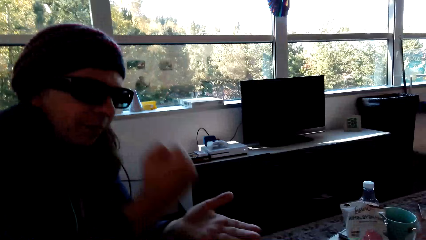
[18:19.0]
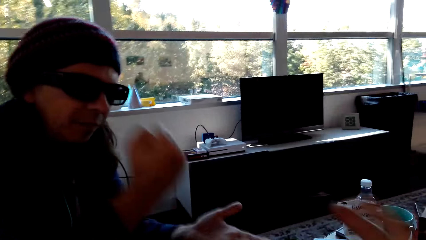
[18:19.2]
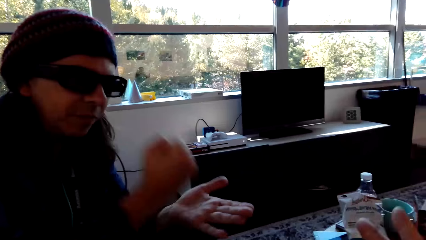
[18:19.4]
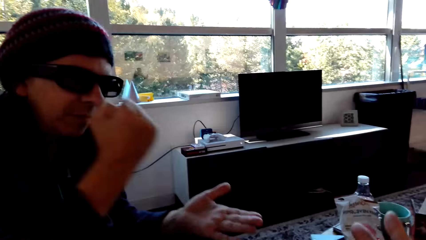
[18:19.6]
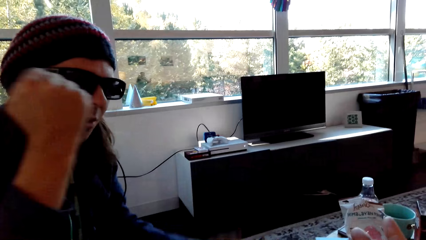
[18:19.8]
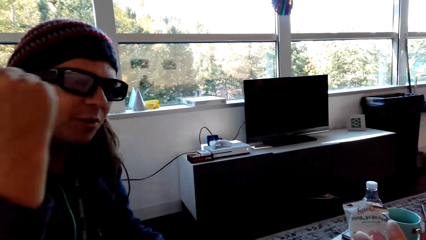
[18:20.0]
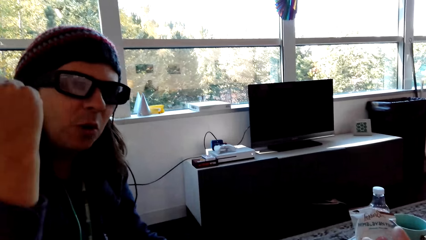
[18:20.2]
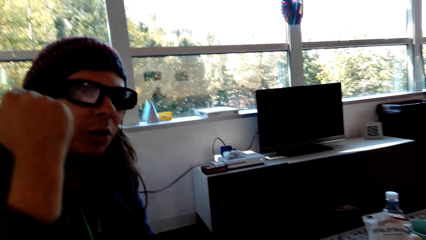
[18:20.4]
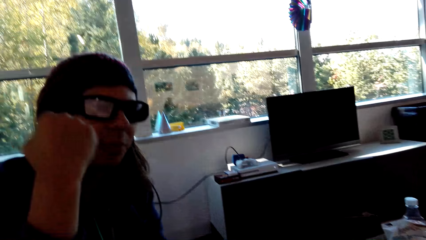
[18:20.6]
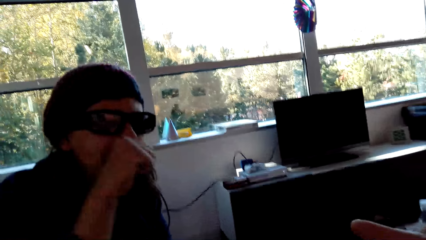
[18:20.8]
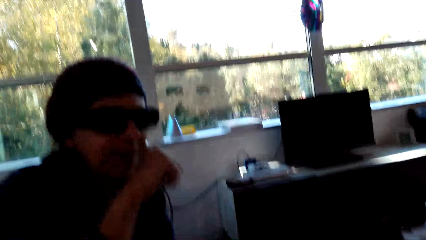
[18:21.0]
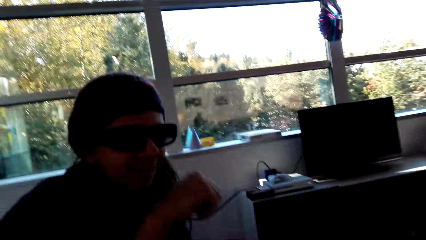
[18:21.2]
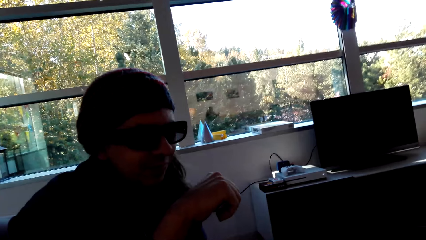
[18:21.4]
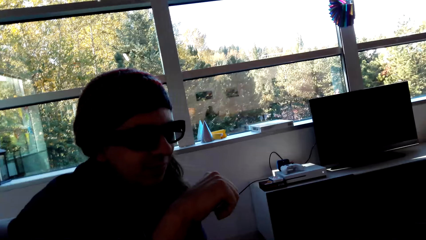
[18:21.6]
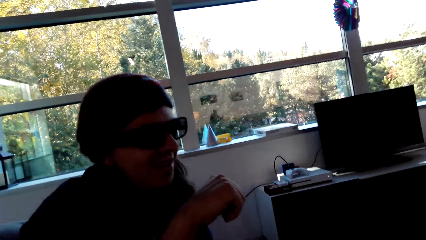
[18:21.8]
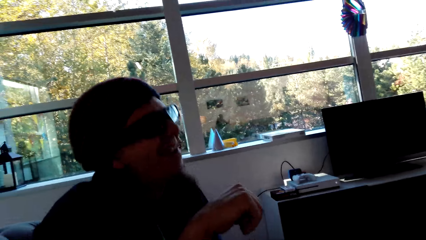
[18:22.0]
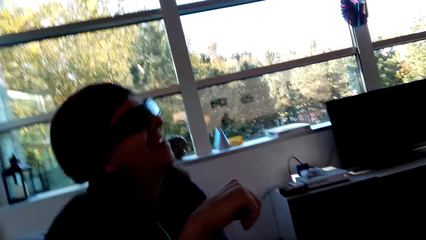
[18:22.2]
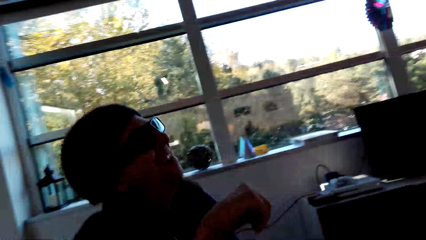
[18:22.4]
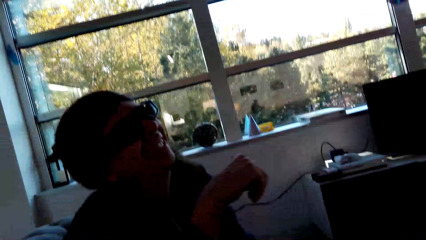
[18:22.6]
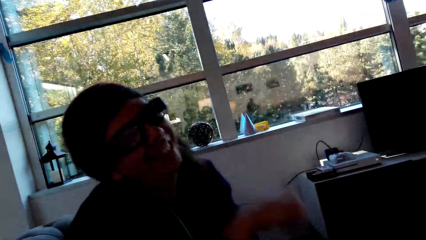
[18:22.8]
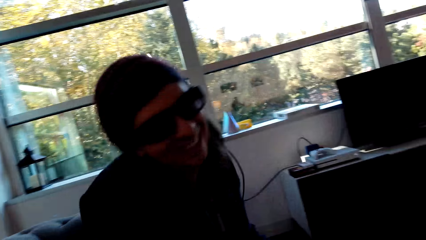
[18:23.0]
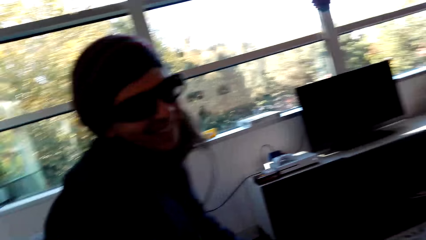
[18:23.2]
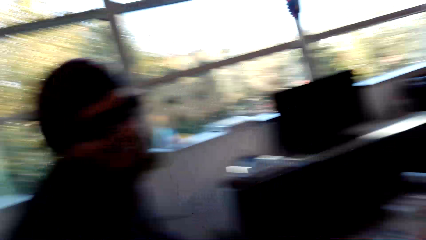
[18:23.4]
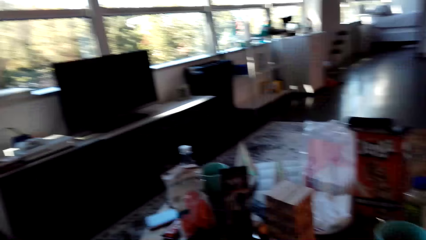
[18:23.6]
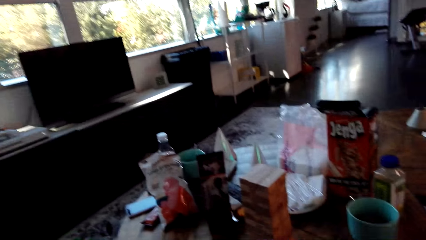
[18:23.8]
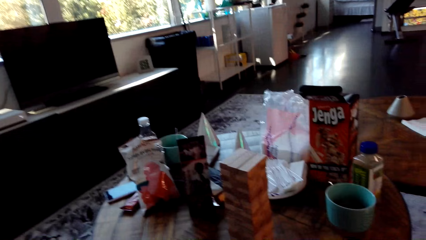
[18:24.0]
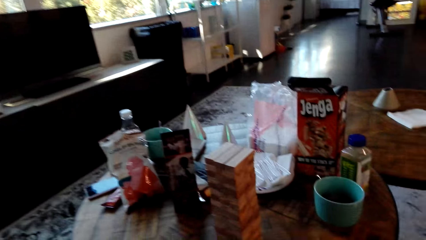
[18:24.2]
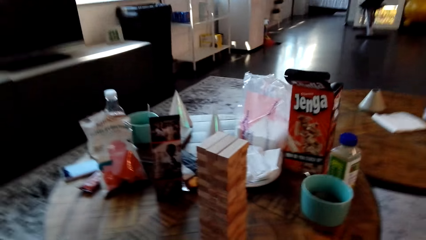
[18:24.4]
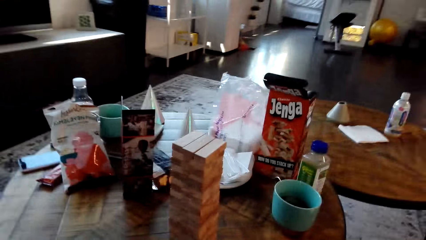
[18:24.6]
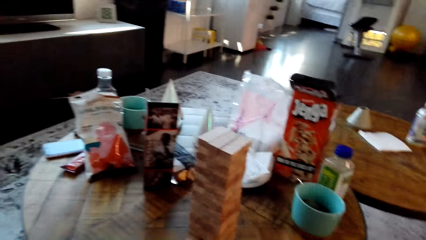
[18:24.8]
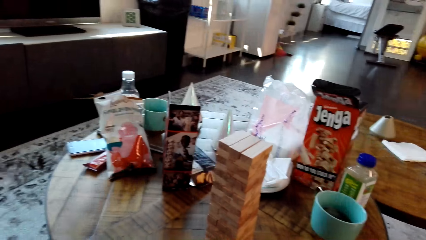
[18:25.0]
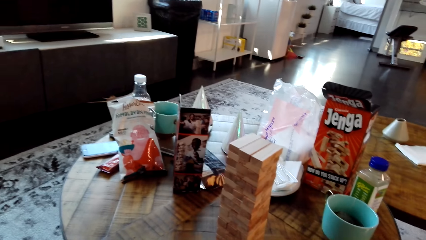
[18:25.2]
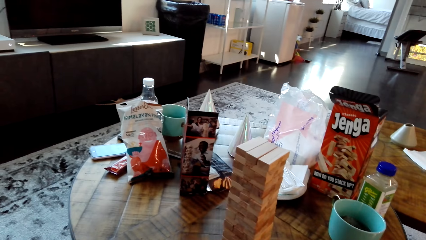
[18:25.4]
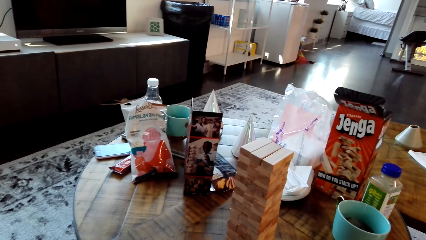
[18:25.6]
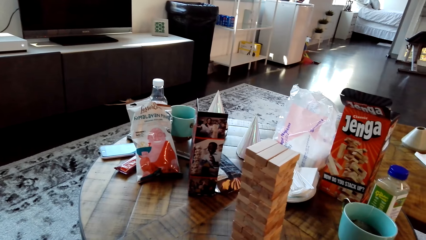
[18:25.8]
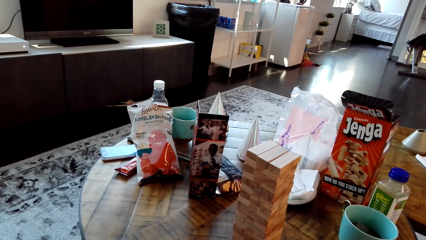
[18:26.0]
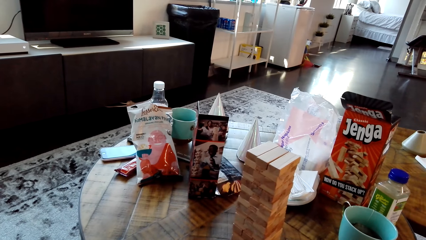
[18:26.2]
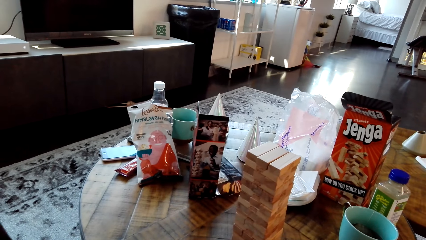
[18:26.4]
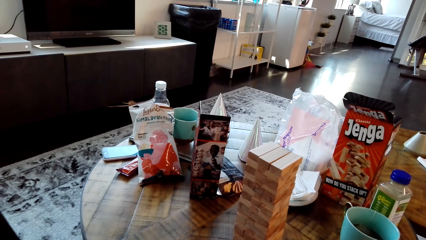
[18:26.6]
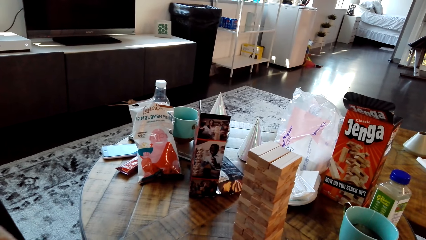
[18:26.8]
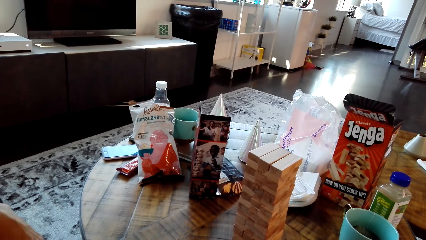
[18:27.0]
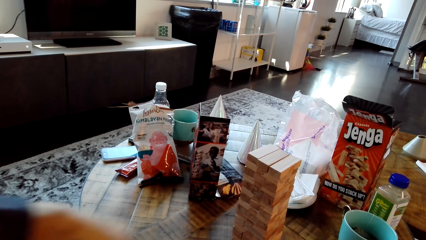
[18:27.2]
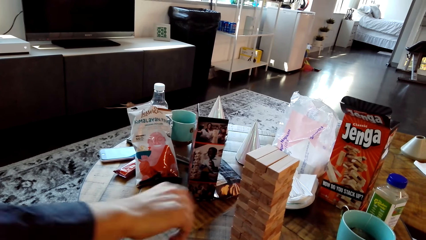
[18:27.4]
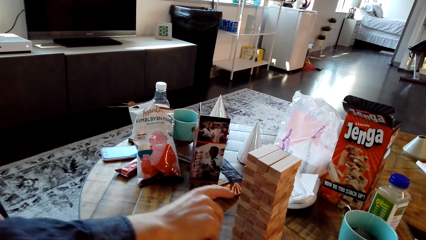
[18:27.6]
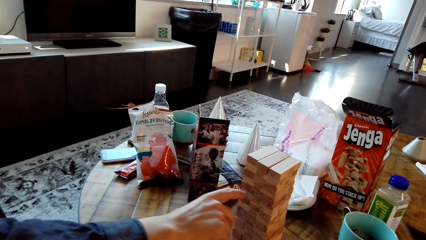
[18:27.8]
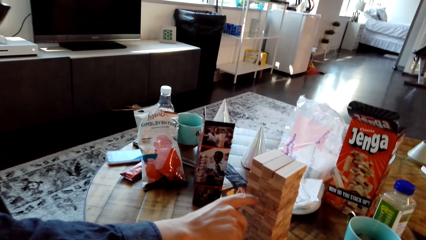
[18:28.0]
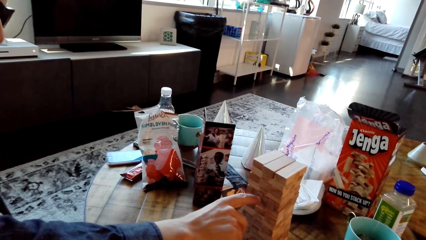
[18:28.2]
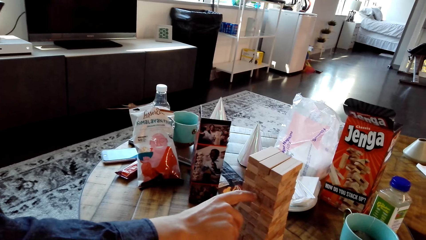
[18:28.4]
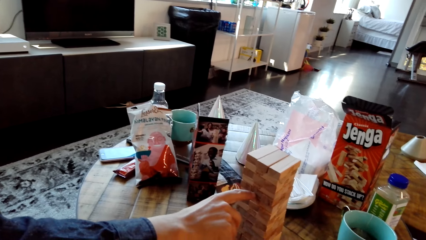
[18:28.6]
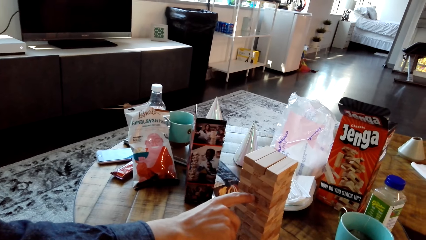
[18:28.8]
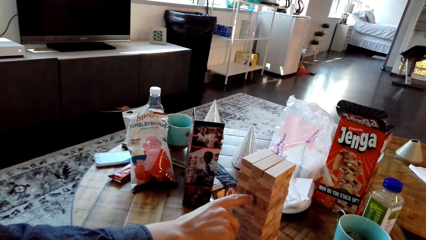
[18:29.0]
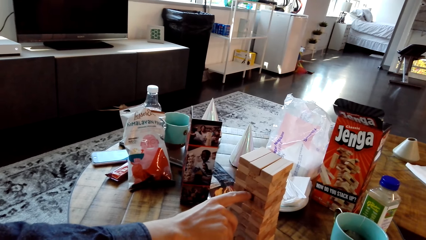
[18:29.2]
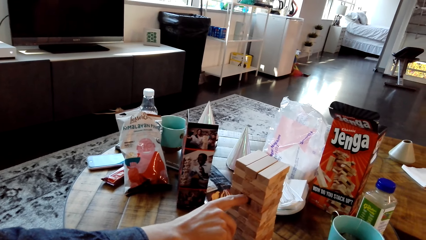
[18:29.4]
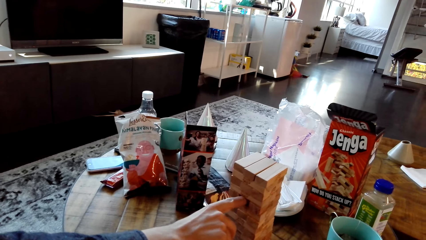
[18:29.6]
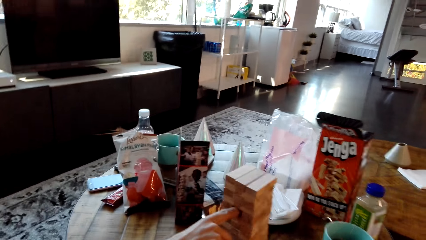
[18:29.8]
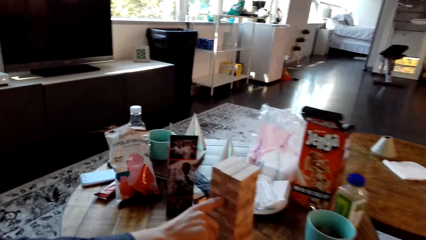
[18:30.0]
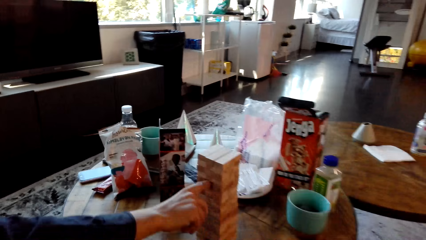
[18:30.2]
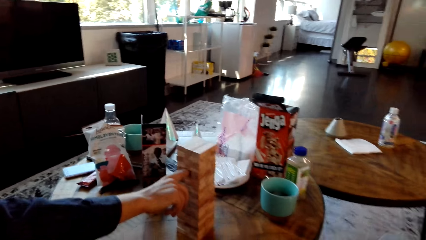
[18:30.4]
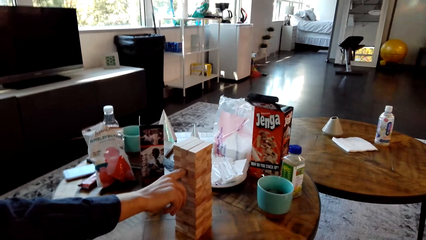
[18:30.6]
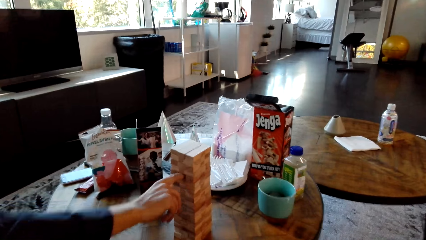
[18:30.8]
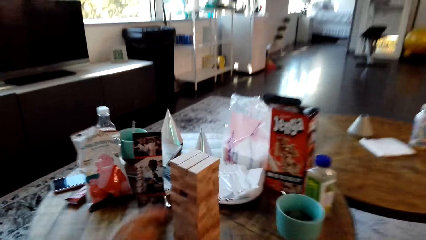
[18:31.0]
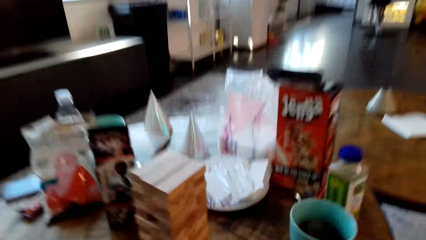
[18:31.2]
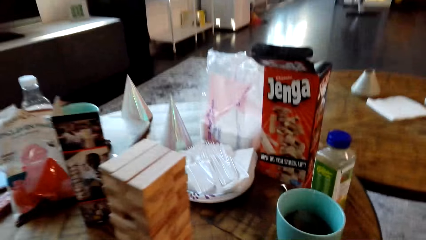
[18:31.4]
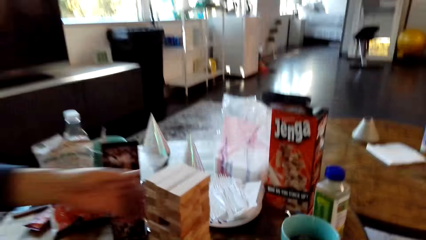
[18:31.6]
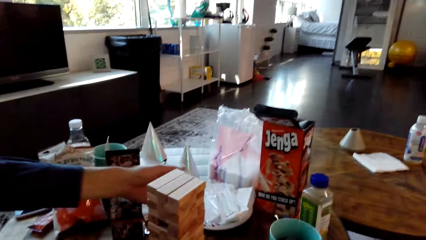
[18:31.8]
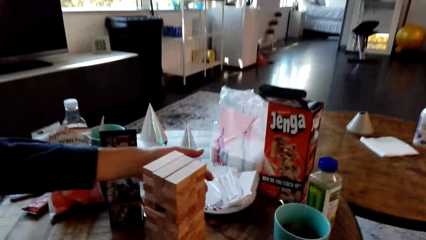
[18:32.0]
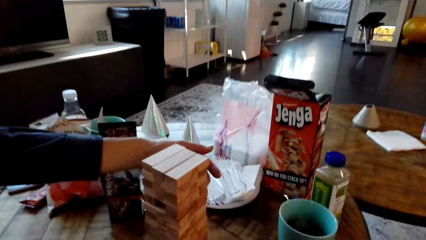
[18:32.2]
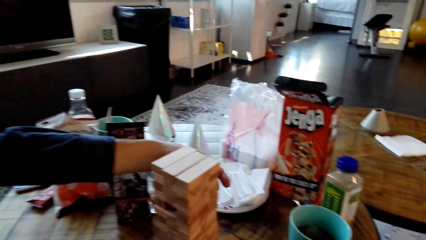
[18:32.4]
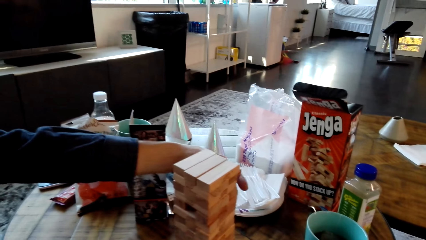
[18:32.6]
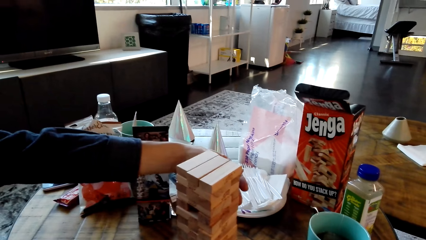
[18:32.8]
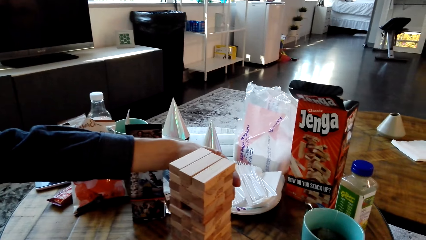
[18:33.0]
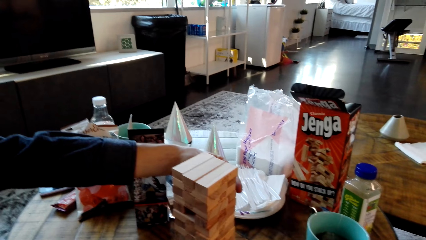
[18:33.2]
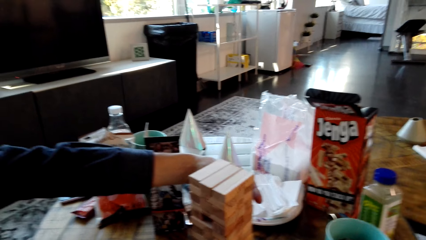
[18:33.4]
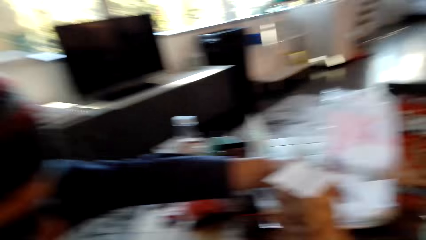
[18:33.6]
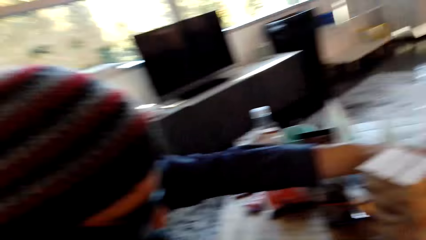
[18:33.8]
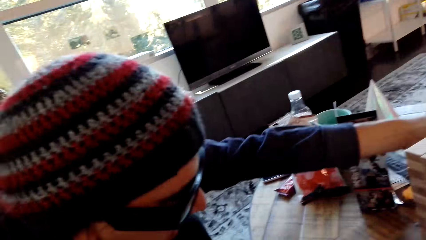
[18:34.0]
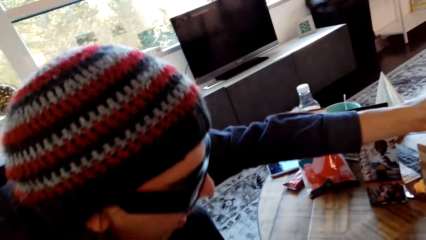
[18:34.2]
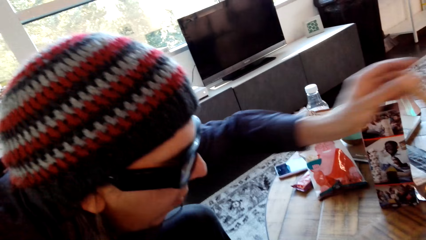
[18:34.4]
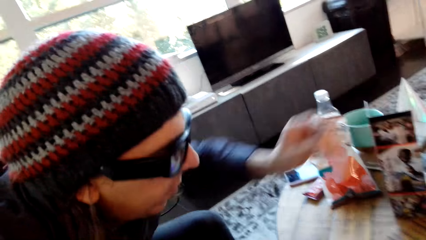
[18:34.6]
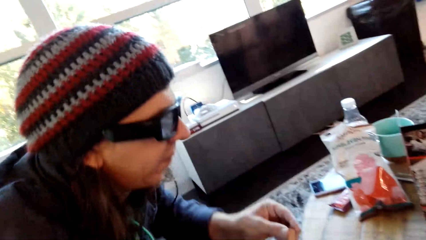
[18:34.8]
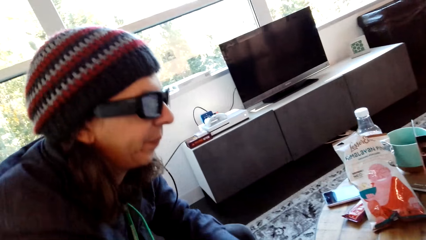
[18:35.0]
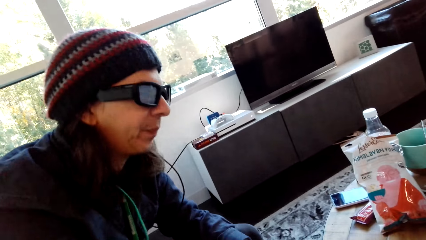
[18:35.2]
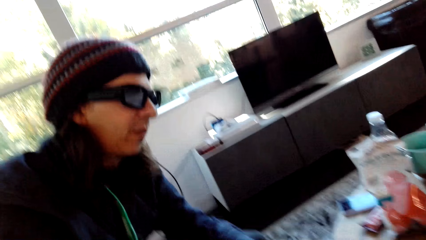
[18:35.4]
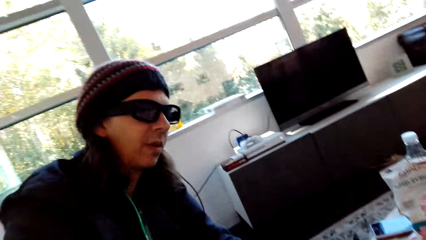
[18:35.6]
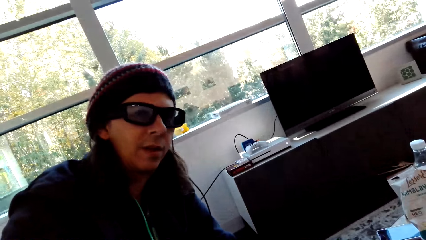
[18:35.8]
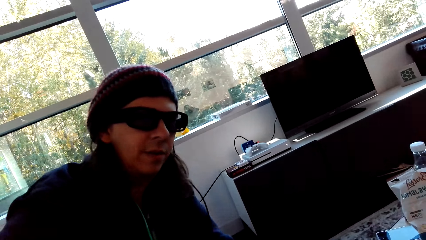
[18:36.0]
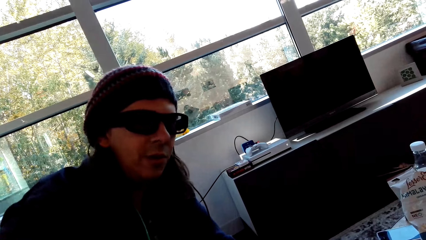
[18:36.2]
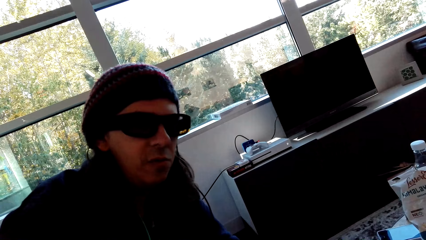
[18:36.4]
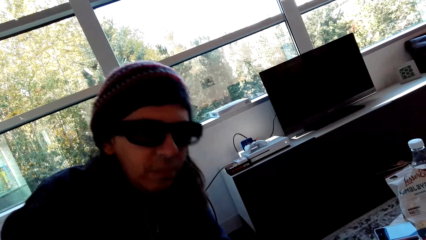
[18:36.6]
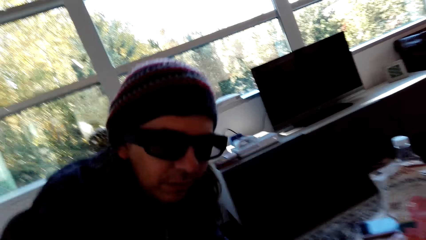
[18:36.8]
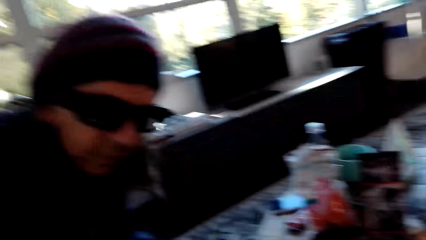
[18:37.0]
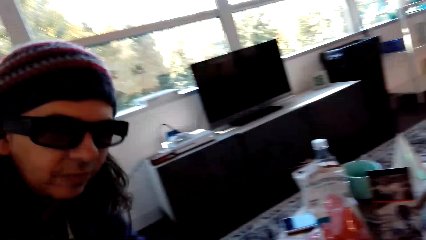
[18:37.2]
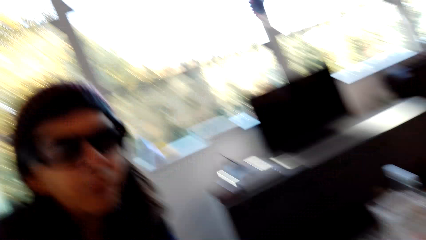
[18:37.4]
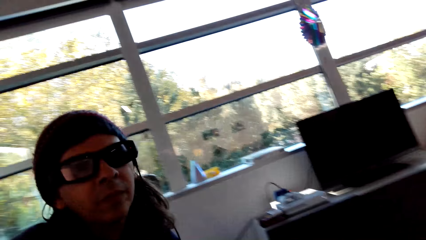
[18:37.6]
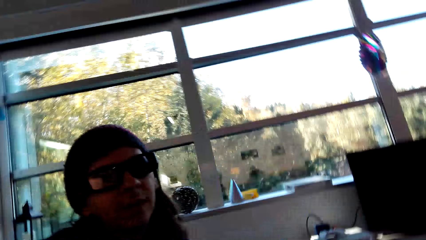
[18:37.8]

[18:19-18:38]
A man hits hands. The man holds something on the table. The man pushes a wood. The camera wearer dialogues with the man.
